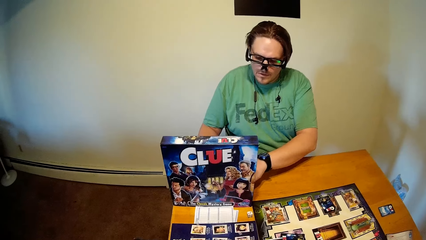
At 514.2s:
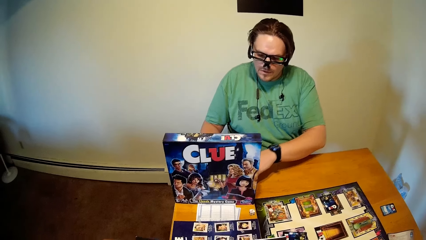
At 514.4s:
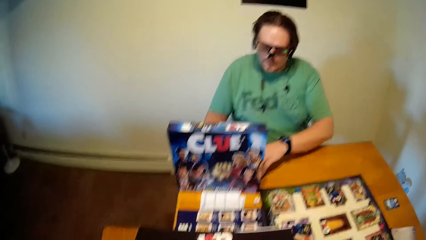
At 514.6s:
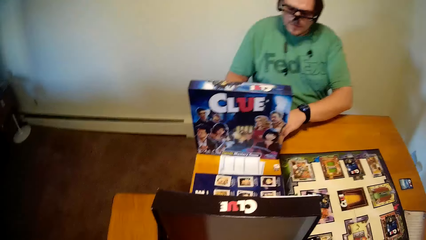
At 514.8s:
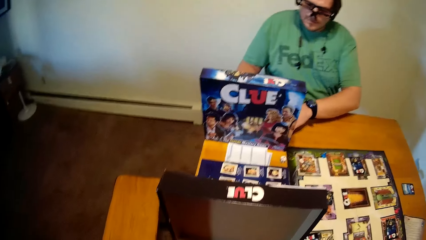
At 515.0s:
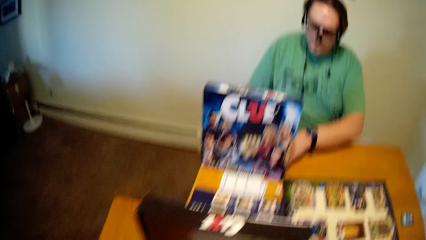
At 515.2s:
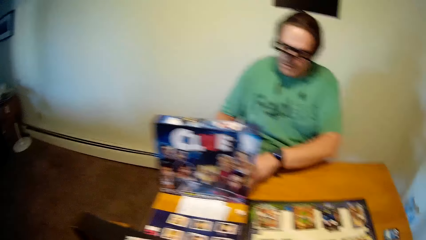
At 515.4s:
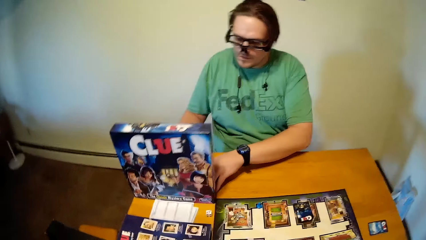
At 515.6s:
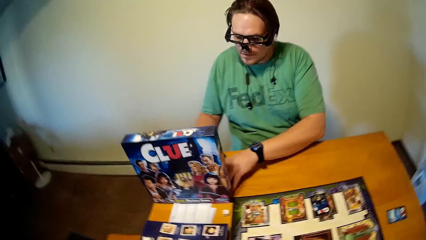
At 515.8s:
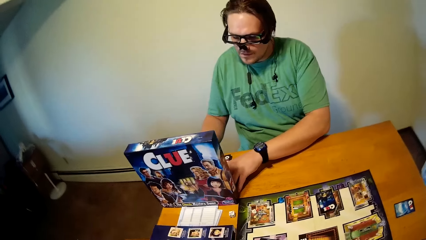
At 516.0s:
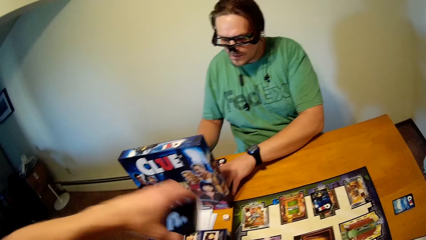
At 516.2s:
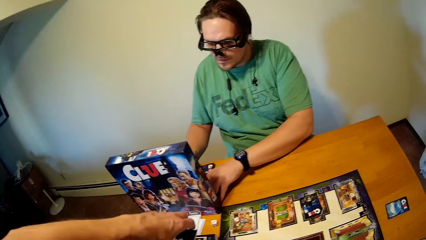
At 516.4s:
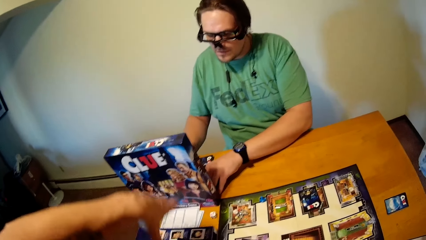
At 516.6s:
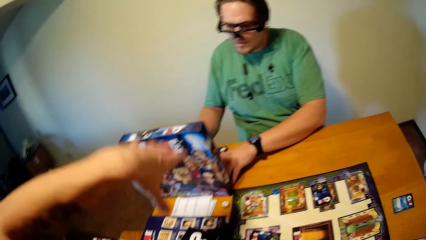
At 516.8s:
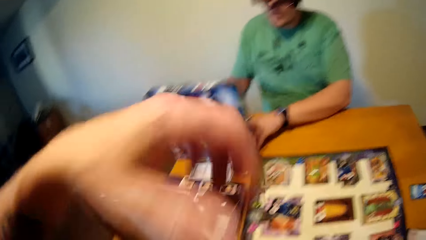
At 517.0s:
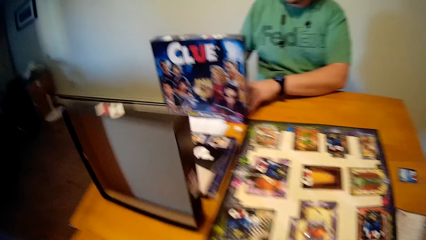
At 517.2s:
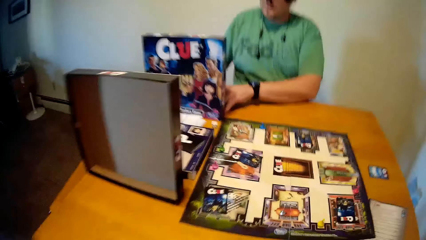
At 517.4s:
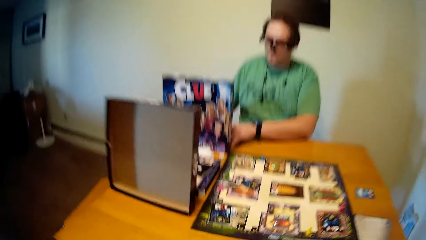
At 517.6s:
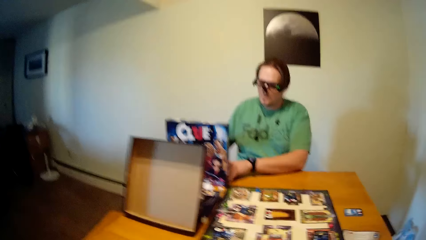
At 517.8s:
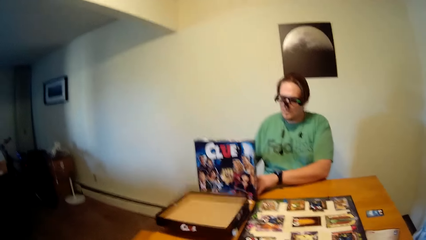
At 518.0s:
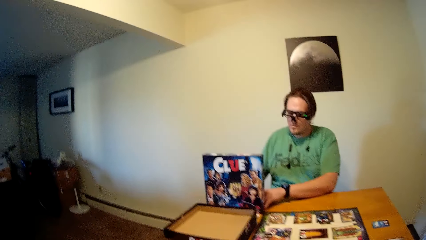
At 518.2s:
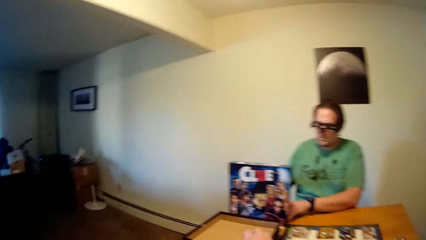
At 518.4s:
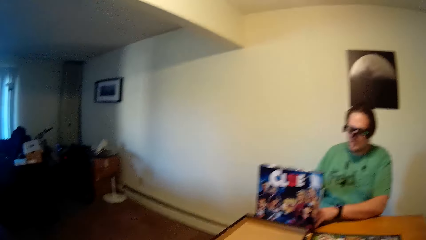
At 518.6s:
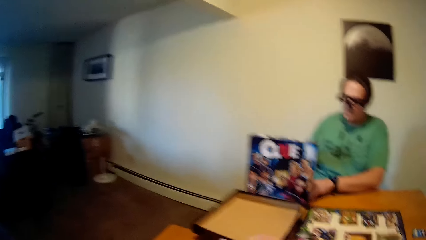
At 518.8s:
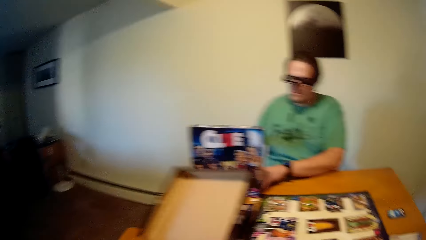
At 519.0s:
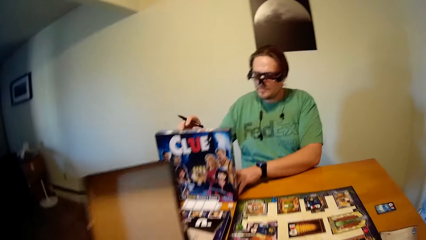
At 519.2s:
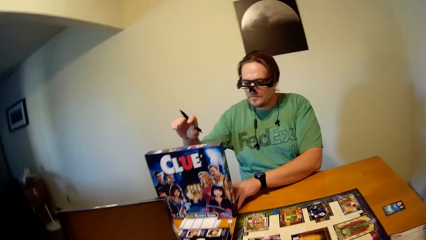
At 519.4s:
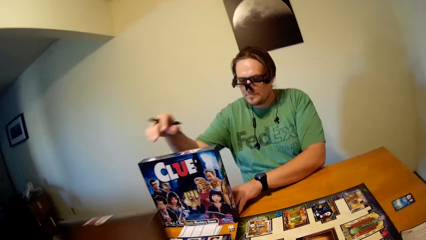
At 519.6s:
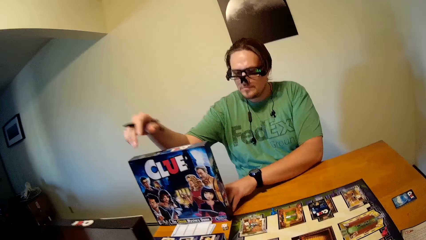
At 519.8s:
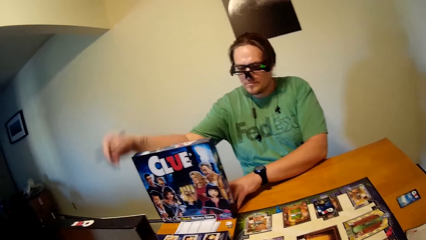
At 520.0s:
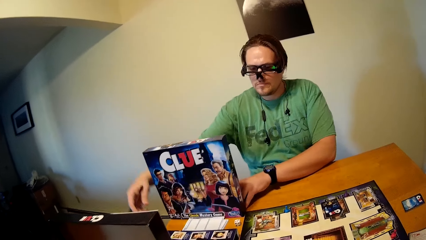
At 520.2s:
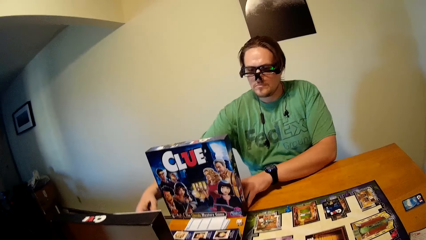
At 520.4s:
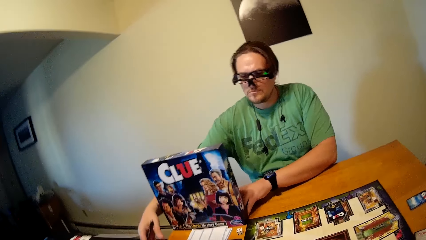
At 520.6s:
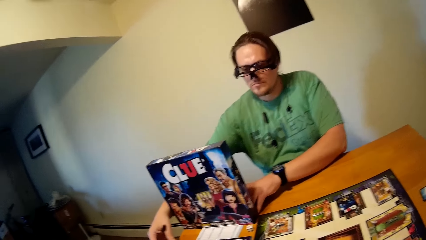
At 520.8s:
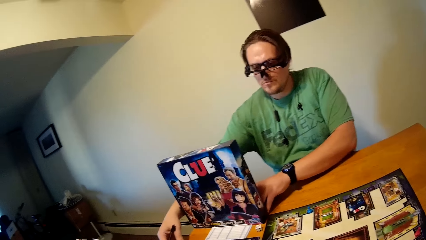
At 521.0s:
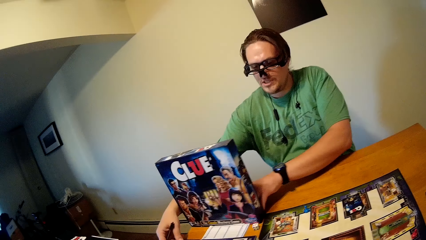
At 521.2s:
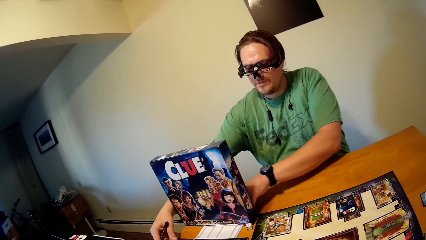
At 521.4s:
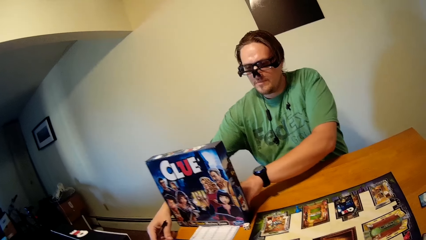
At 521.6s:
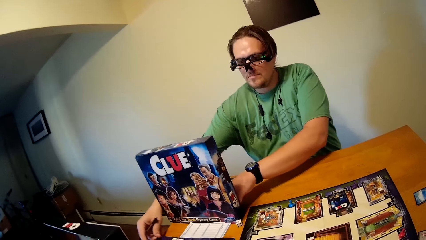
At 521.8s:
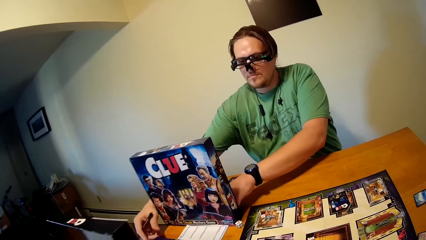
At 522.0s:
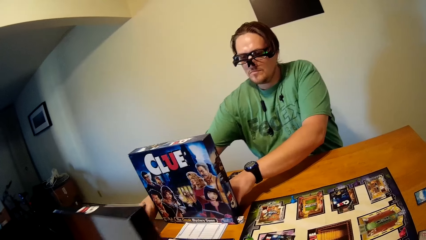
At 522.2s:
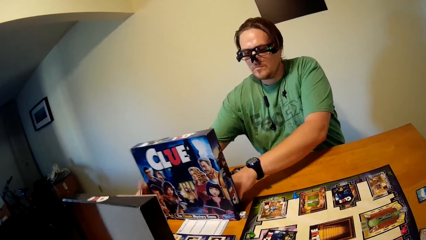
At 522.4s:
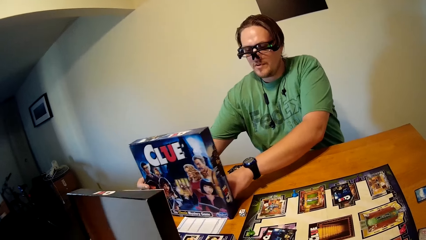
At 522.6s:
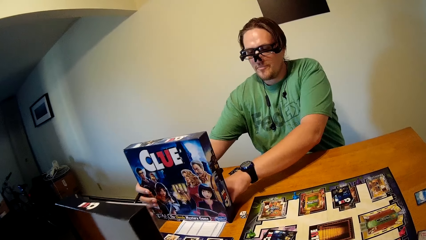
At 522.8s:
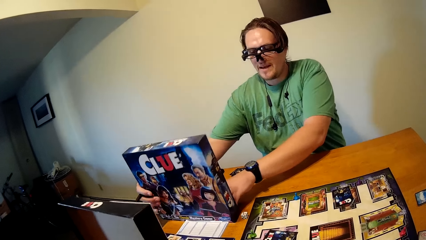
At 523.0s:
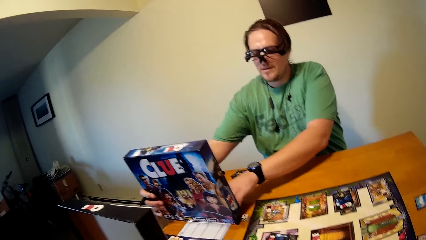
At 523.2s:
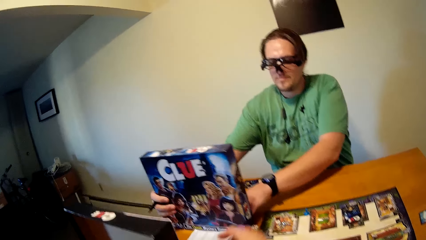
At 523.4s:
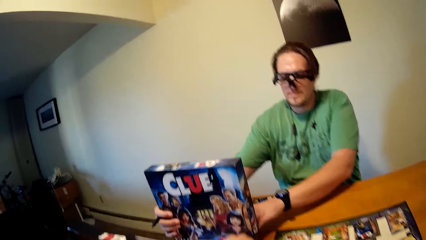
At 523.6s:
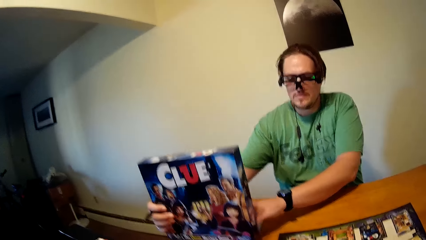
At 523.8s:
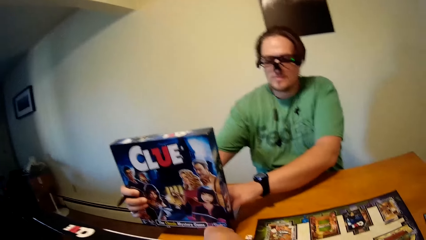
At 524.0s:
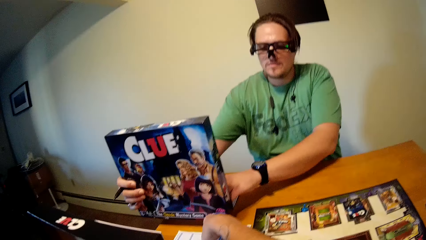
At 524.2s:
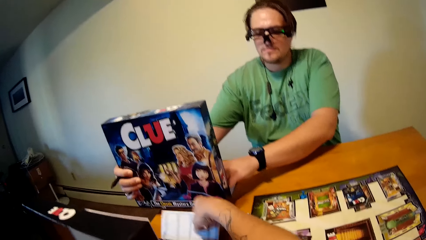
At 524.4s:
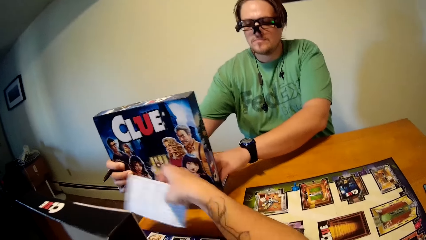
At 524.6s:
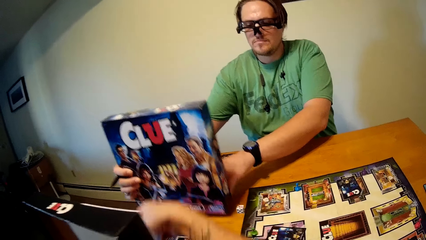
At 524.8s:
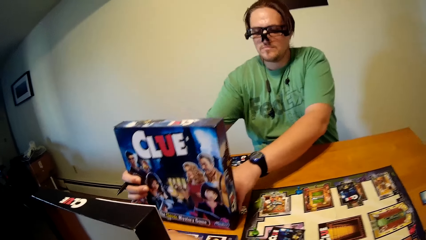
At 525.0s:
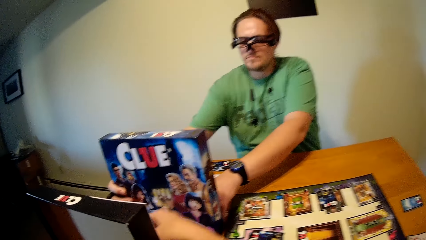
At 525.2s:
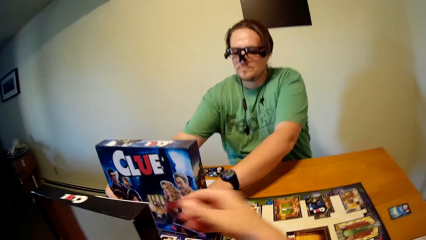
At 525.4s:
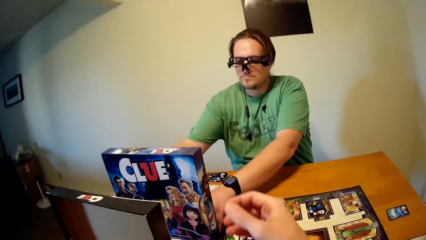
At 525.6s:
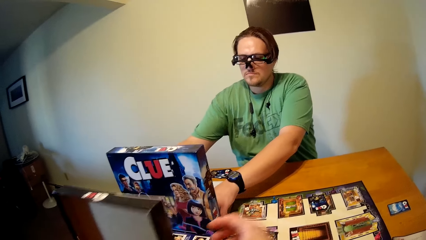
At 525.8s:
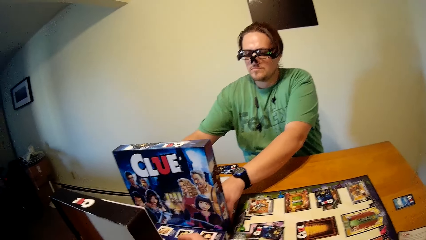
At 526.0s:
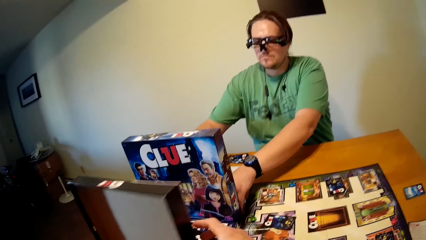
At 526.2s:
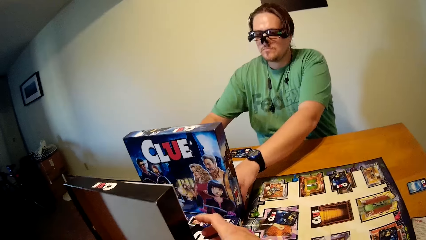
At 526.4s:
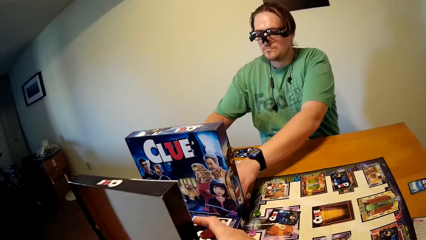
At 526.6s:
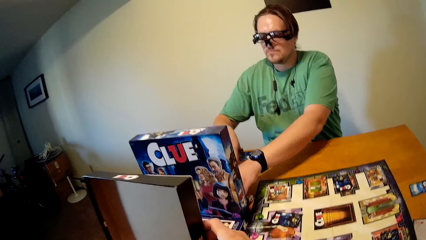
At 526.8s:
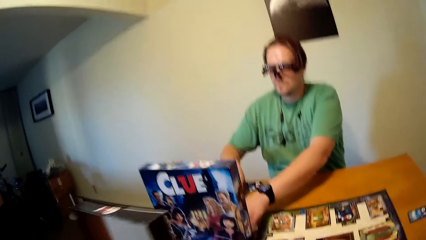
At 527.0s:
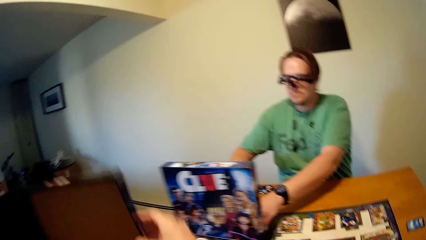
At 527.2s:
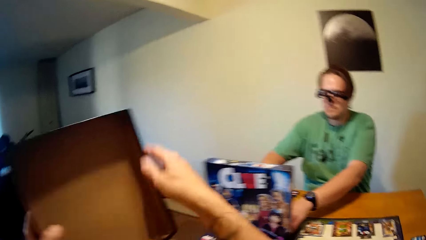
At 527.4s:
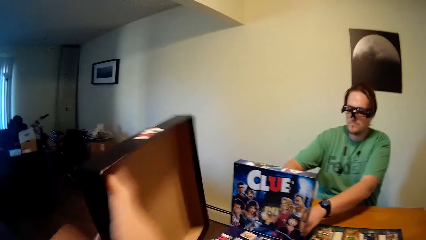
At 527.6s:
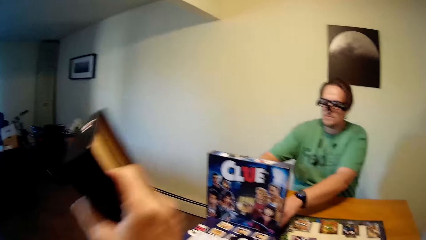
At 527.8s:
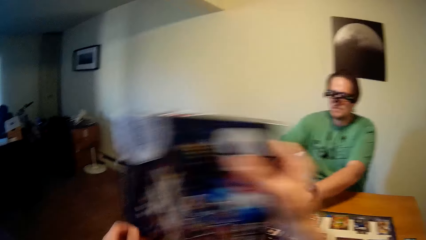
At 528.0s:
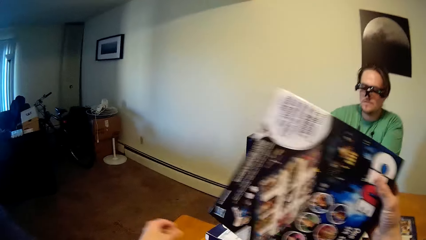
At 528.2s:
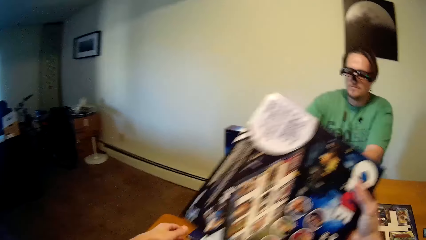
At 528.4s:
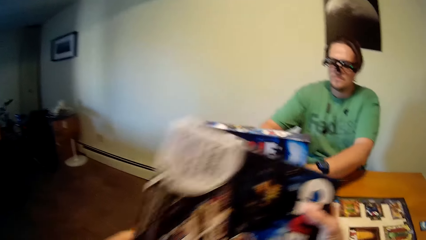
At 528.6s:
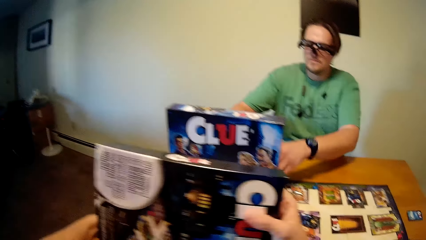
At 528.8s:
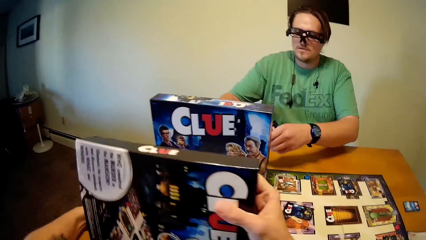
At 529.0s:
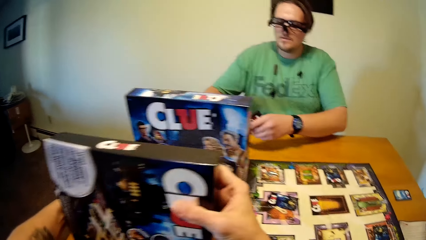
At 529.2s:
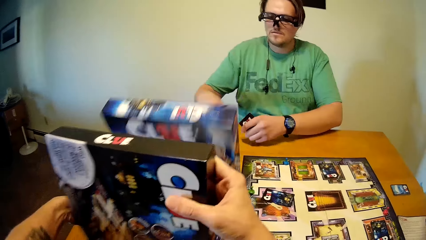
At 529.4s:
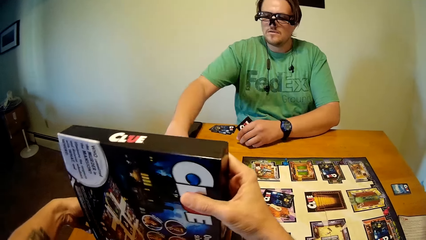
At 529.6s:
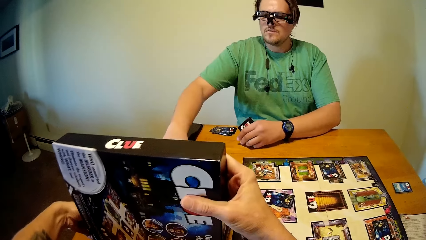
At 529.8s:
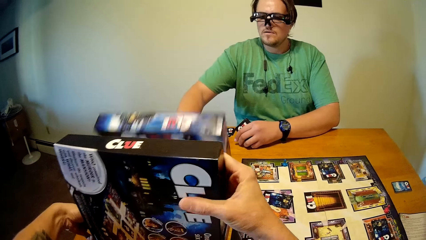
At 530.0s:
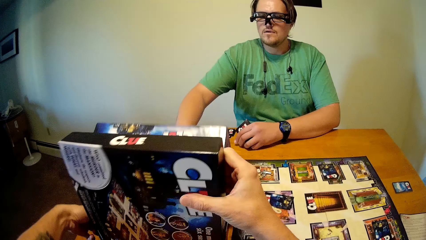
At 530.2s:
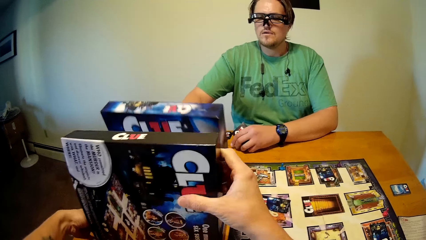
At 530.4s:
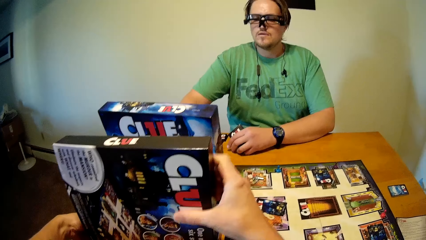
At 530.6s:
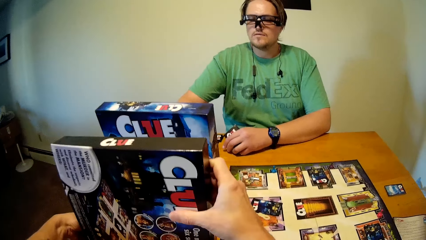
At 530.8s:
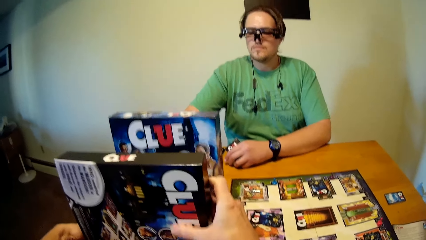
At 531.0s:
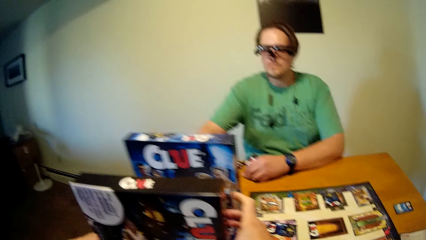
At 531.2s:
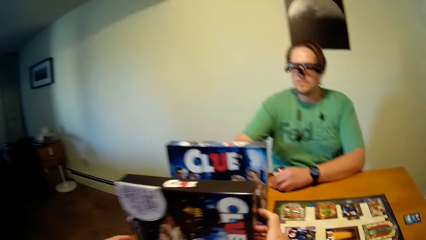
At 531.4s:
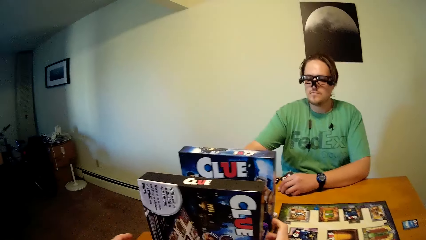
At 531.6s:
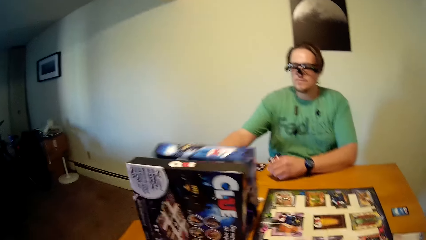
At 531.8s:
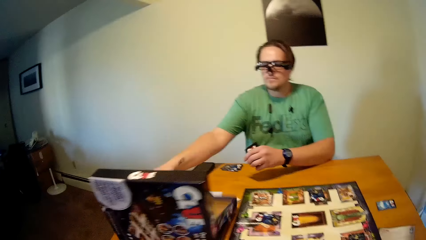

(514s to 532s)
The camera wearer places game cards on the game pack with his left hand. He raises the game pack cover on the table. He puts the cardboard on the table. A man aligns the game pack covers on the table with the camera wearer. The man positions the cardboard. The camera wearer moves some sheets on the table with his right hand. He positions the cardboard. The man aligns the game pack covers on the table with the camera wearer. The camera wearer turns his game pack cover with both hands. He aligns the game pack covers on the table with the man. He puts the cardboard on the table.
